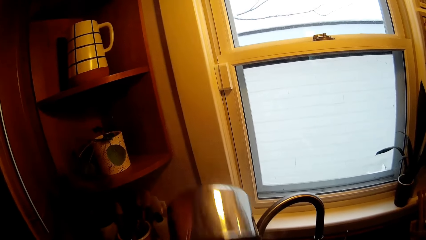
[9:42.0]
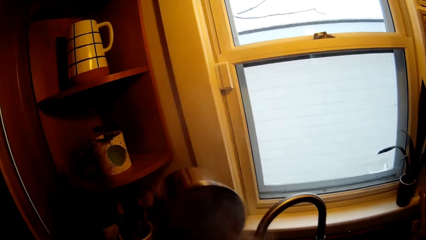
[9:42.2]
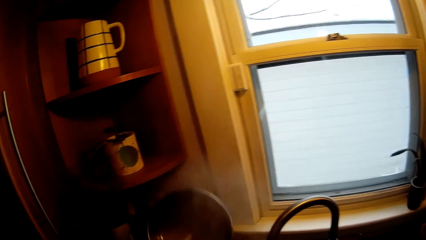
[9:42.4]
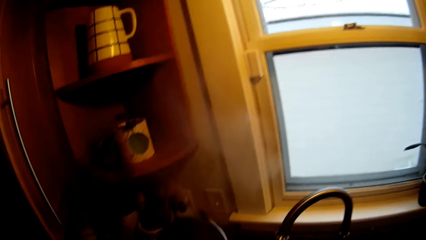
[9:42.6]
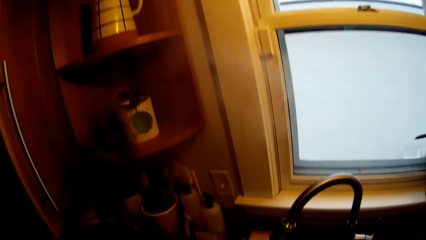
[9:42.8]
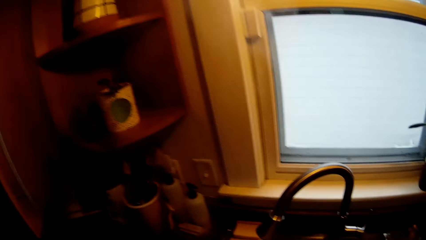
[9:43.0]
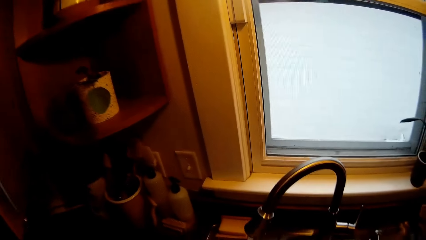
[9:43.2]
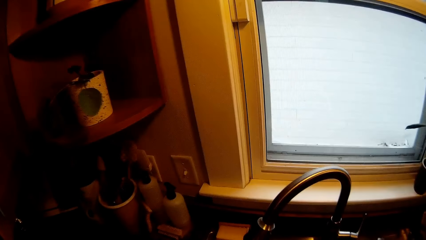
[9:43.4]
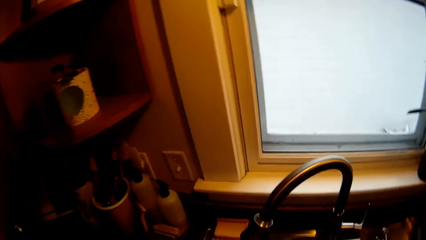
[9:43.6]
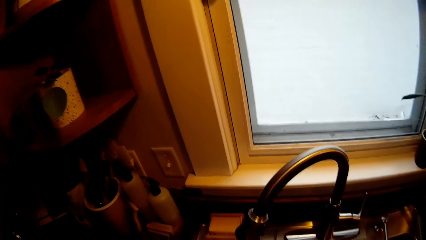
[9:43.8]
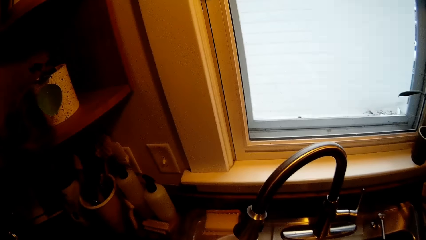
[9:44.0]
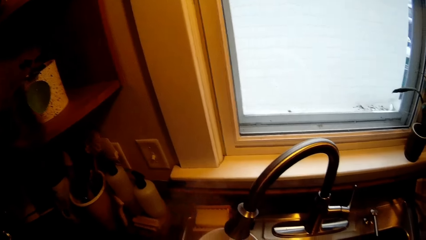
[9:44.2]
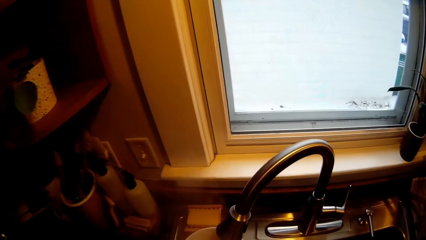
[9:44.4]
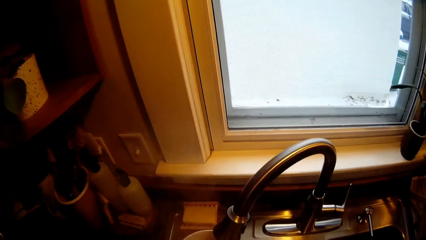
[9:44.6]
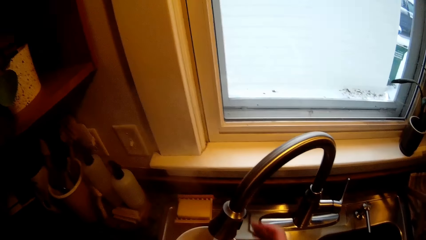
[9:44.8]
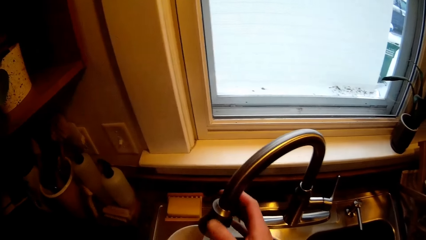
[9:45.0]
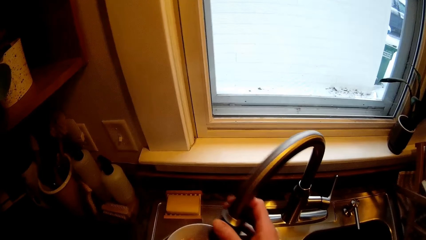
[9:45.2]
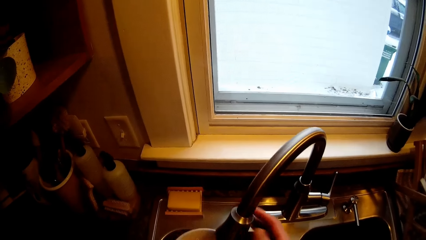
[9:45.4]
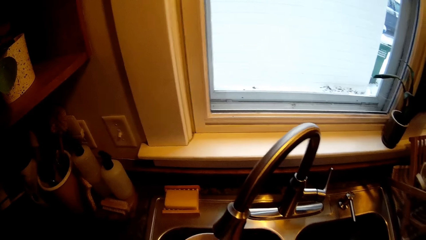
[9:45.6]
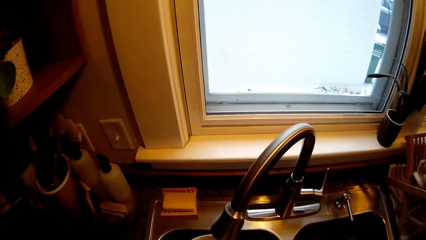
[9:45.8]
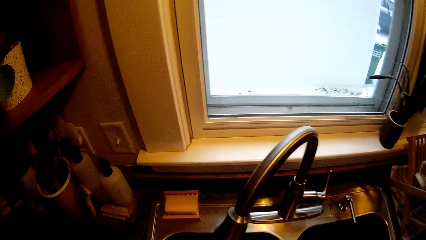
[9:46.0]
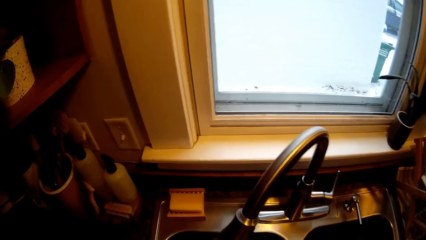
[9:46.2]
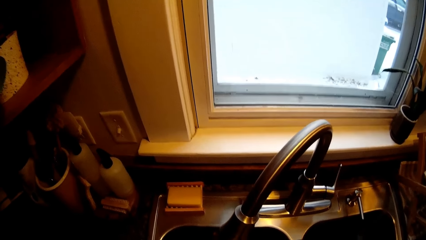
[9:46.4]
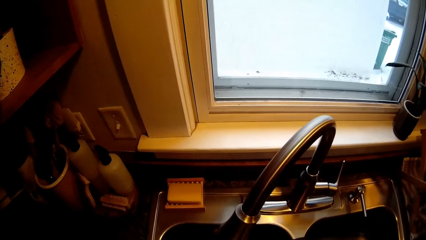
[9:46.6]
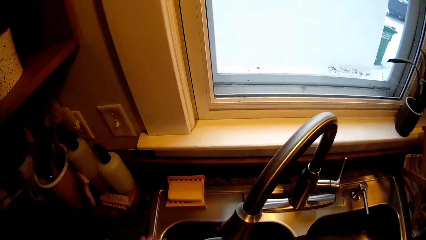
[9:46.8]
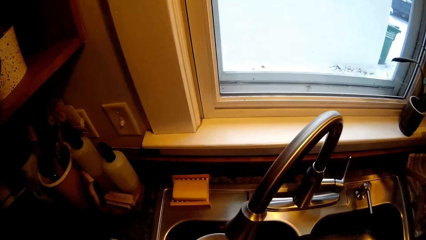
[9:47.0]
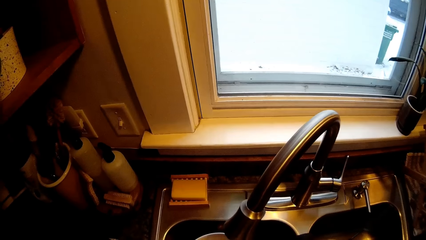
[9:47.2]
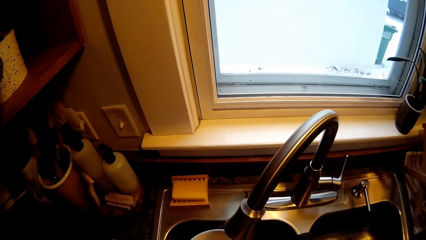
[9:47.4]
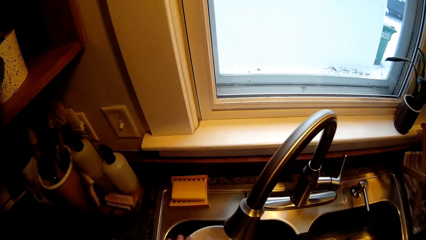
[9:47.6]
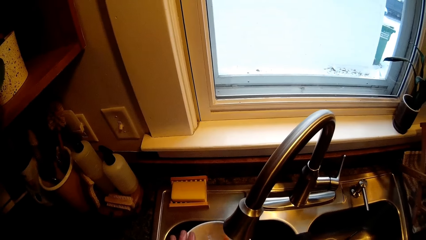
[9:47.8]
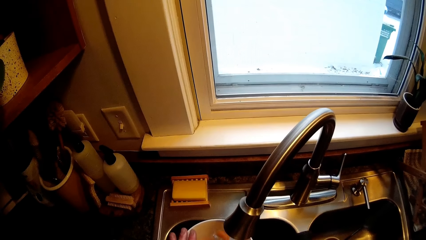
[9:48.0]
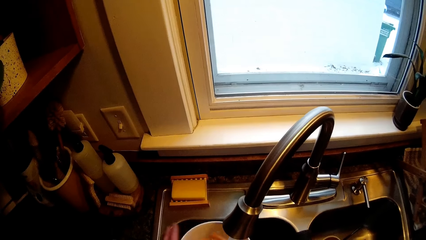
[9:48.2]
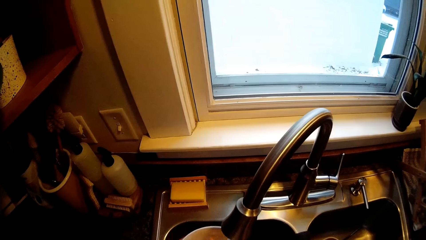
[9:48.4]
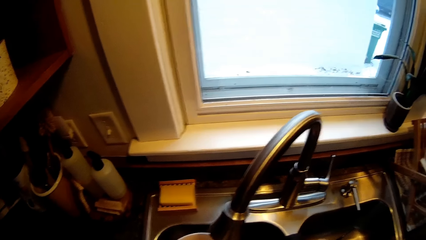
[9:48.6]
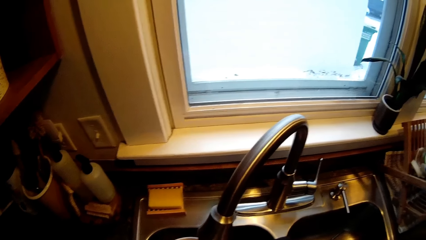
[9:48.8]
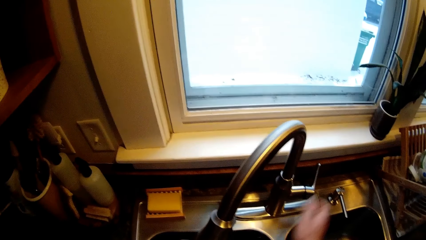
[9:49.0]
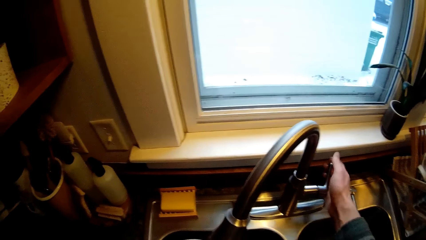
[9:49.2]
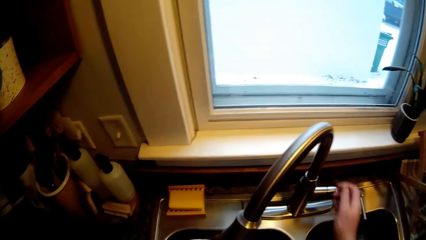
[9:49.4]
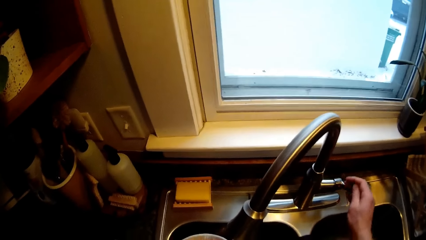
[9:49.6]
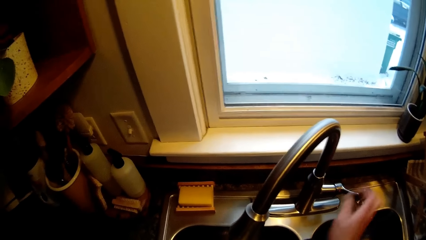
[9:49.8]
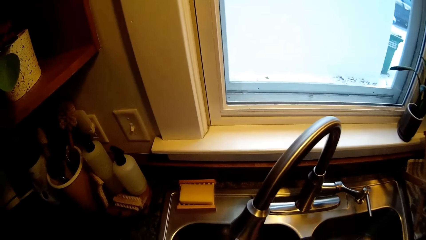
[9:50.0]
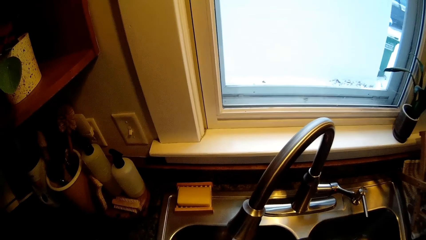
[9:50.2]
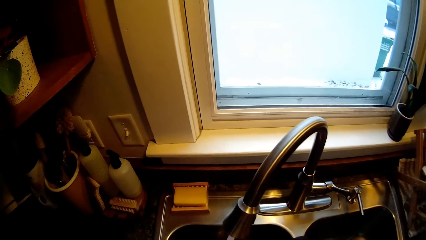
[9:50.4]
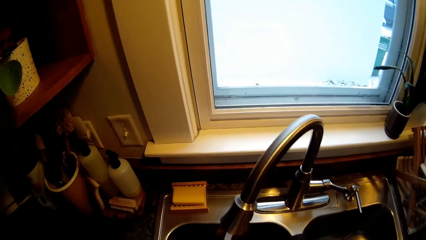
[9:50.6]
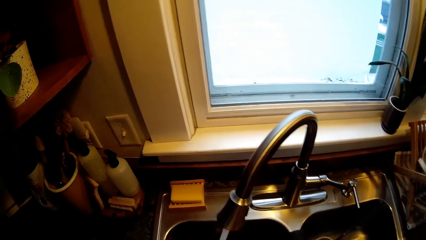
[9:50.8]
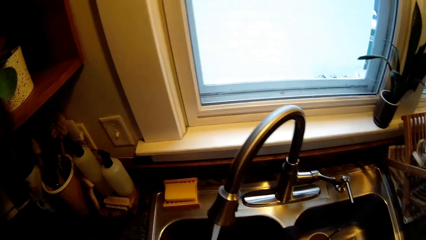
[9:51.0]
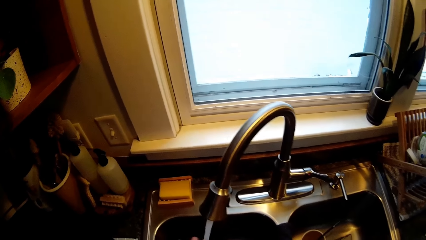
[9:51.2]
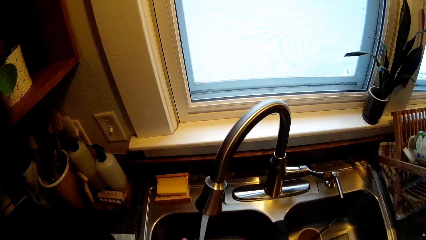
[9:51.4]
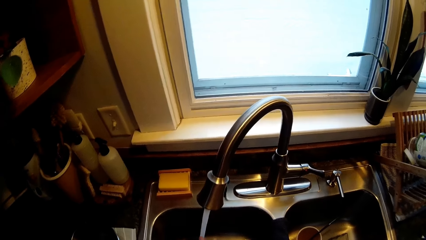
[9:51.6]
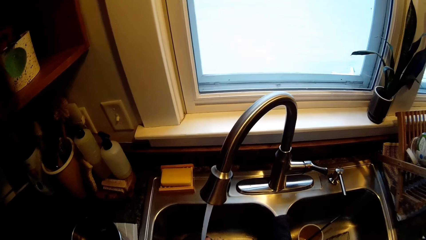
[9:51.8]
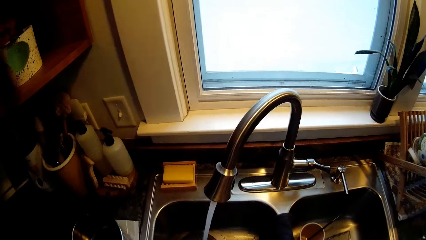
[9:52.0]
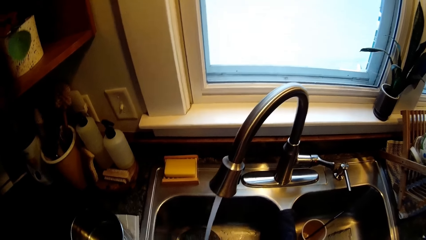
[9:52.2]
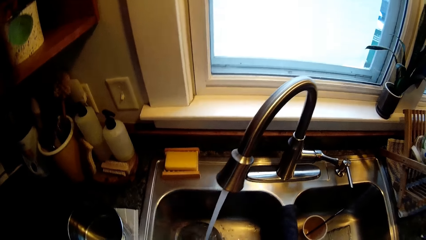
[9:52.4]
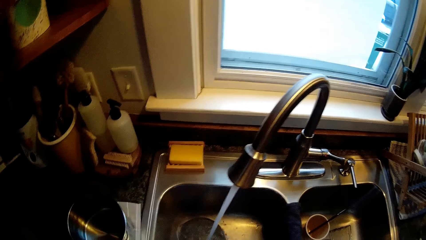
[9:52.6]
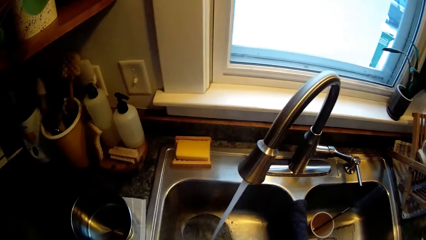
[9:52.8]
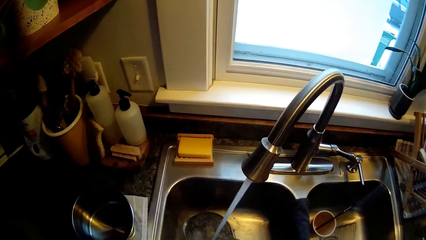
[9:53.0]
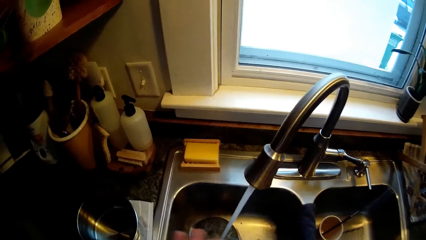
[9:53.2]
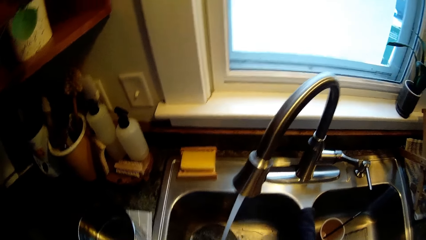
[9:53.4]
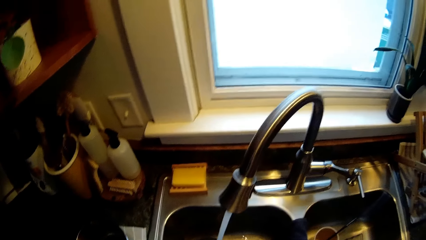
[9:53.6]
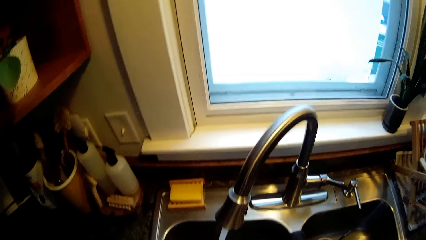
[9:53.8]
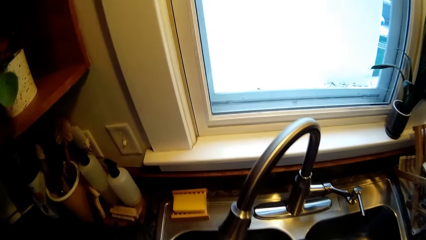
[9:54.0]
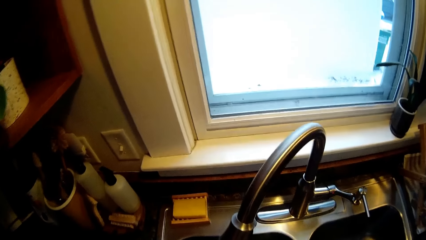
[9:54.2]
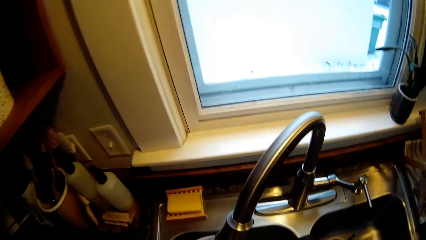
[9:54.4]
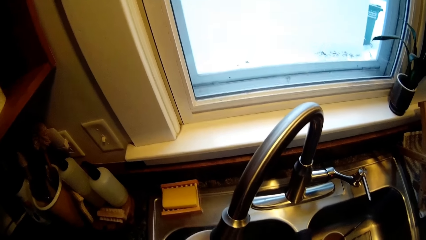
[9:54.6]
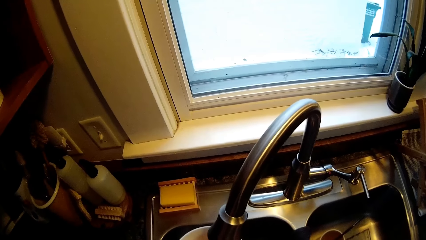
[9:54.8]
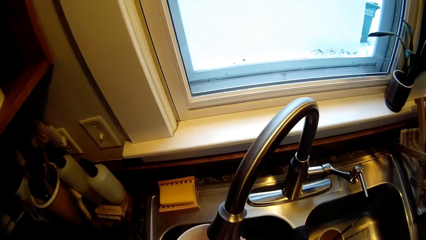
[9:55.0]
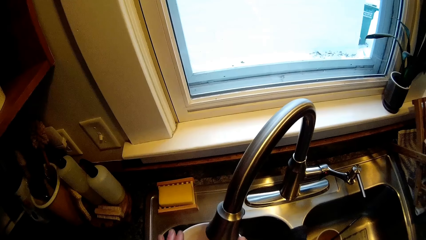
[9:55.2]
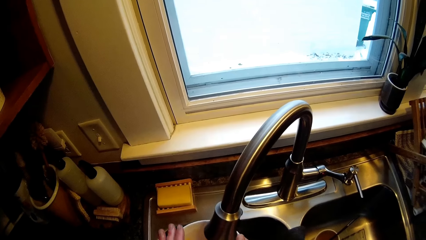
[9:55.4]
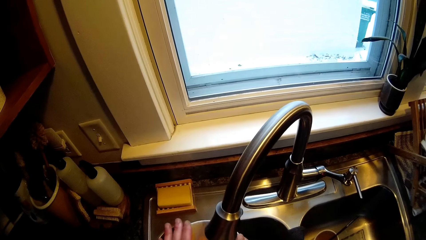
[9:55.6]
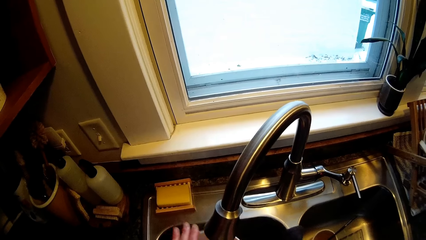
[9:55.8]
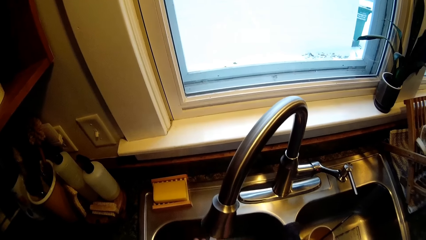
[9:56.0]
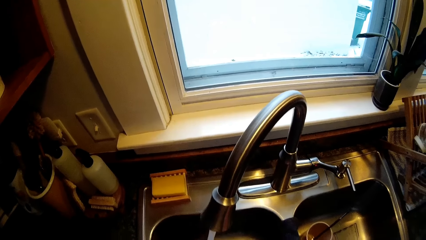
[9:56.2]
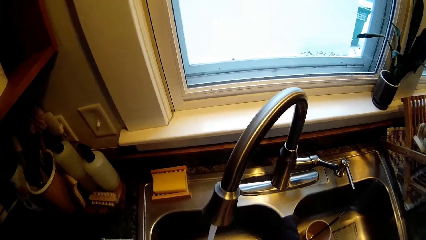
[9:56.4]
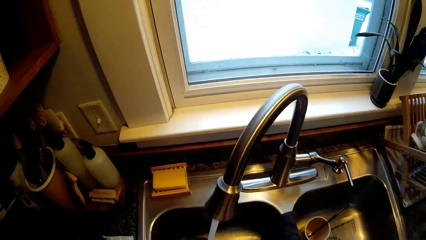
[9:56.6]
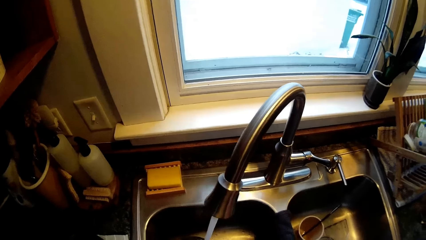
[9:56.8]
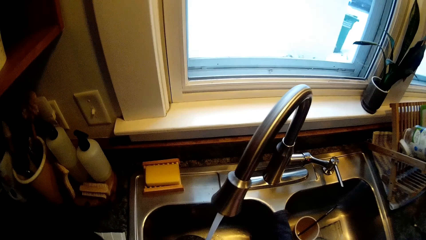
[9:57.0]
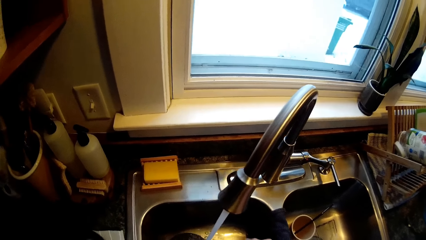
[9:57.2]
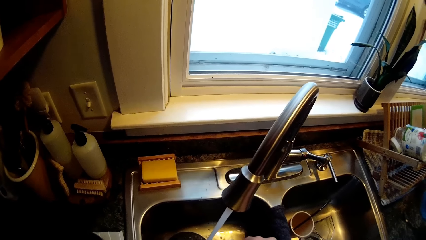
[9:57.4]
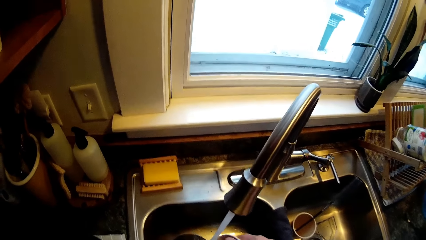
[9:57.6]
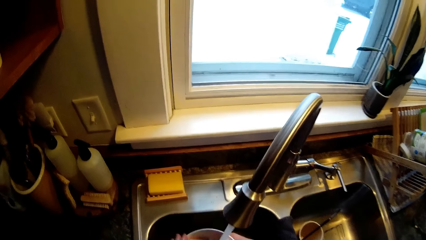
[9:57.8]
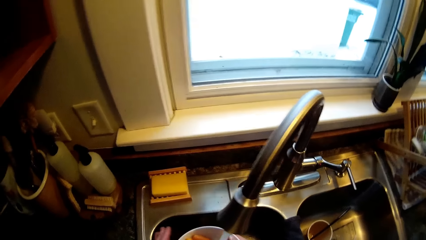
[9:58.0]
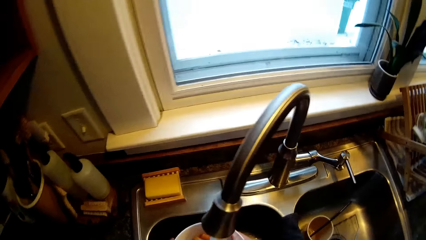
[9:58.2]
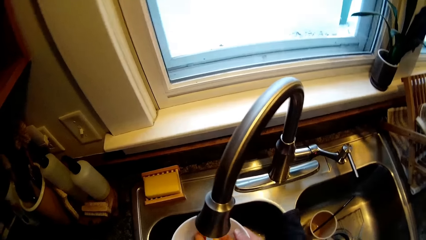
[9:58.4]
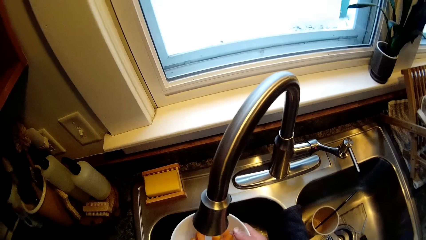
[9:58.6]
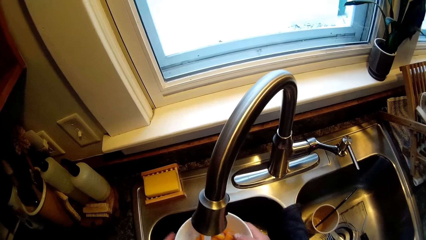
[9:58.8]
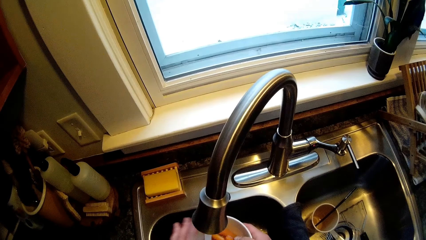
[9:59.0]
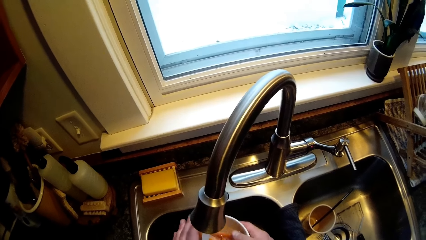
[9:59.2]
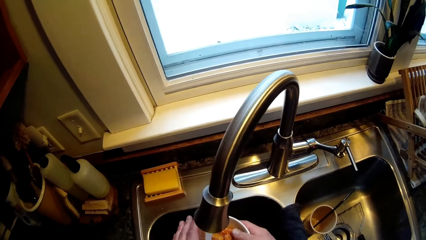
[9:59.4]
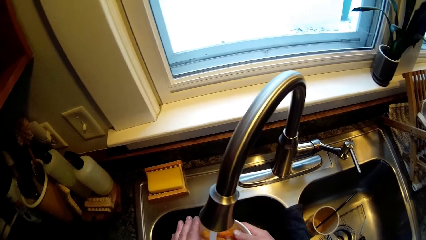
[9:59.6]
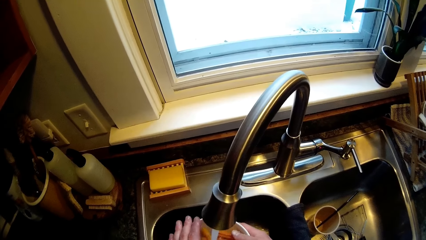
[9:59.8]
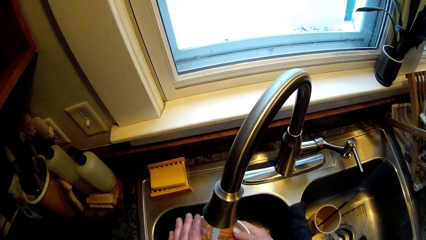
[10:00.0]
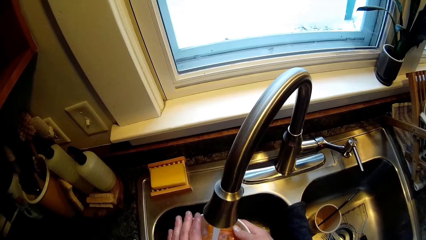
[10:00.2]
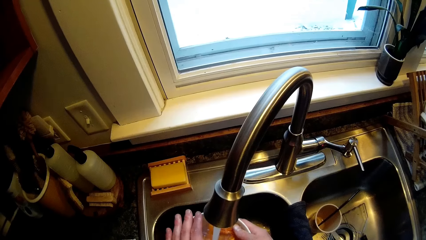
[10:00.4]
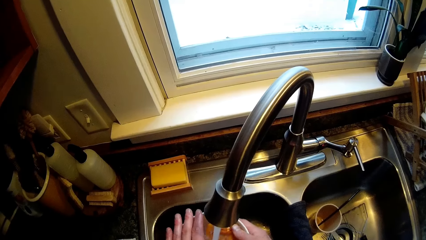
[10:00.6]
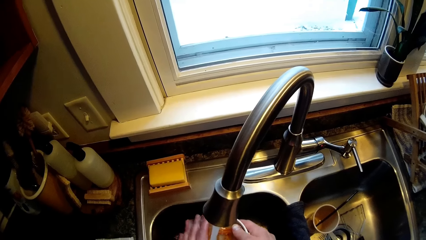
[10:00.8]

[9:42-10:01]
The camera wearer holds the white plate with his left hand. He adjusts the tap head with his right hand. He fills water into the bowl. He closes the tap with his right hand. He adjusts the tap handle. He places his left hand on the plate. He fills water into the bowl. He pours water from the bowl. He removes his left hand from the white plate. He fills water into the bowl. He places his left hand on the plate.
